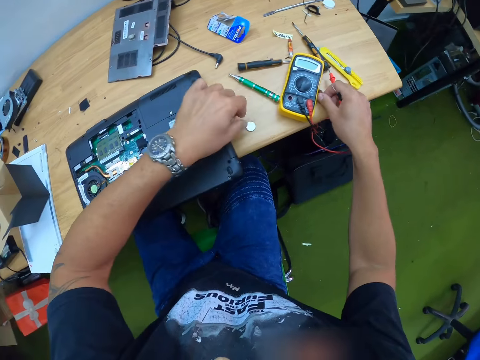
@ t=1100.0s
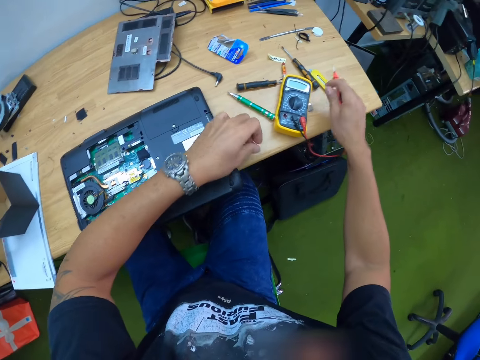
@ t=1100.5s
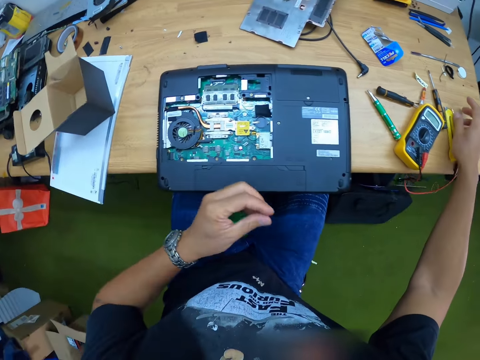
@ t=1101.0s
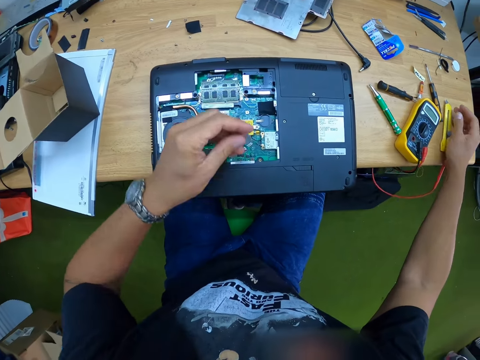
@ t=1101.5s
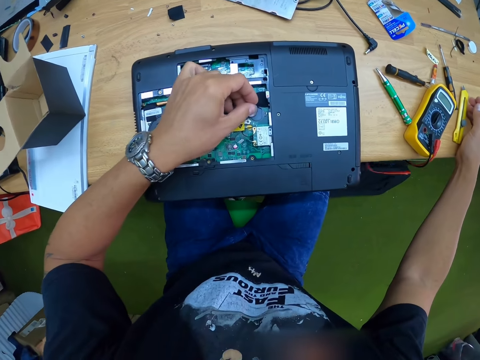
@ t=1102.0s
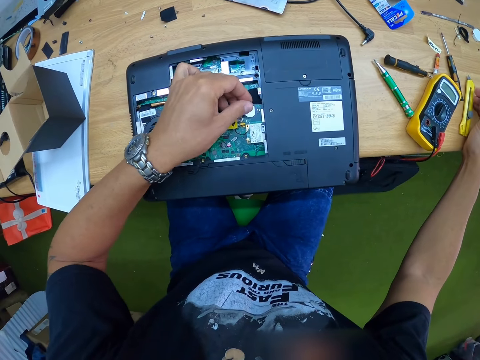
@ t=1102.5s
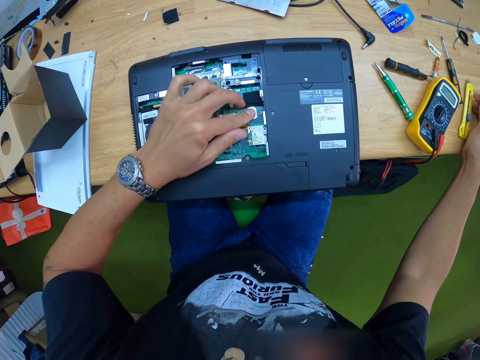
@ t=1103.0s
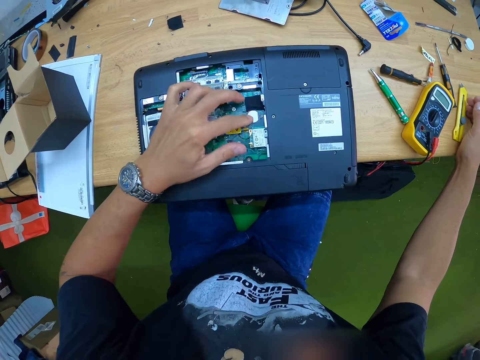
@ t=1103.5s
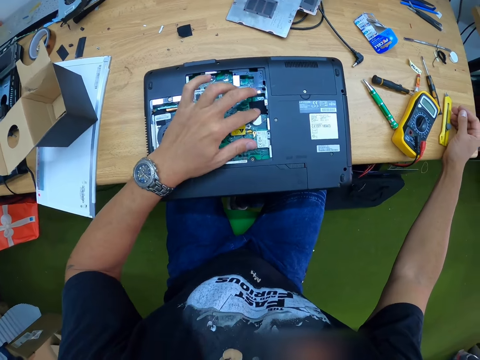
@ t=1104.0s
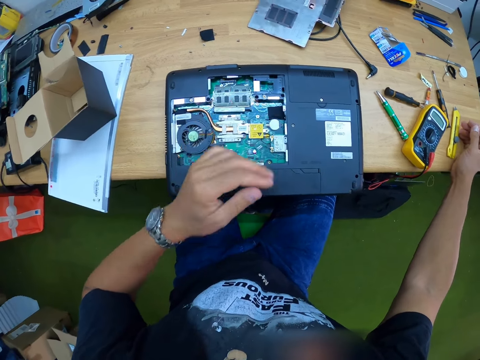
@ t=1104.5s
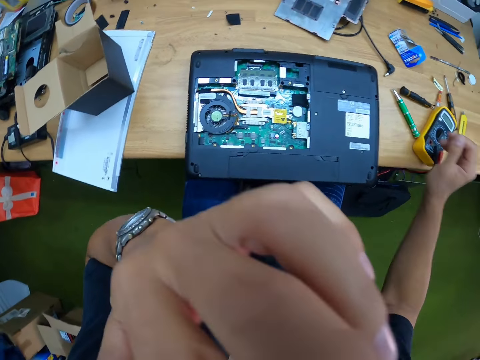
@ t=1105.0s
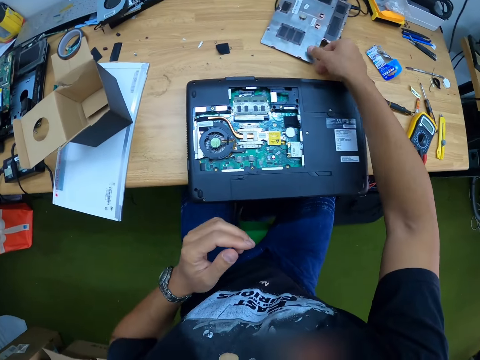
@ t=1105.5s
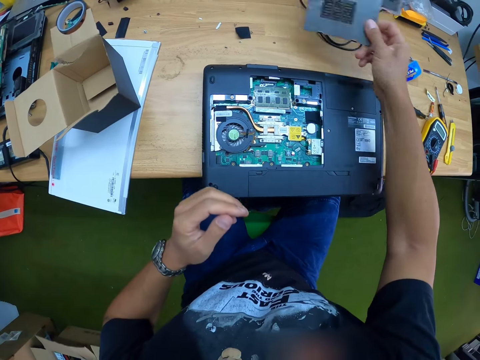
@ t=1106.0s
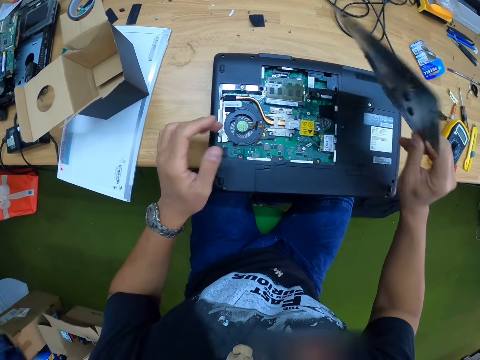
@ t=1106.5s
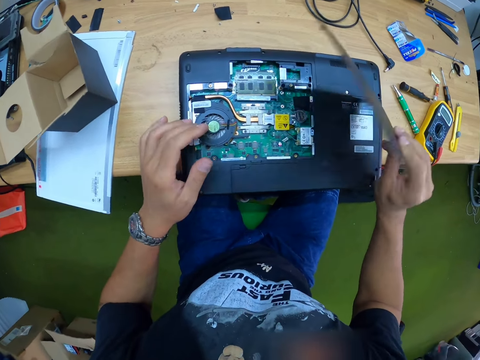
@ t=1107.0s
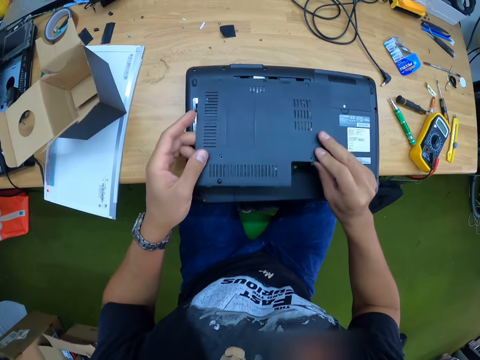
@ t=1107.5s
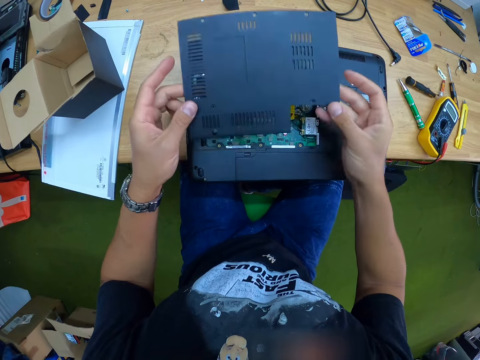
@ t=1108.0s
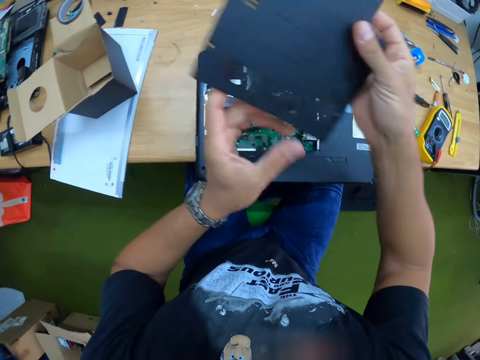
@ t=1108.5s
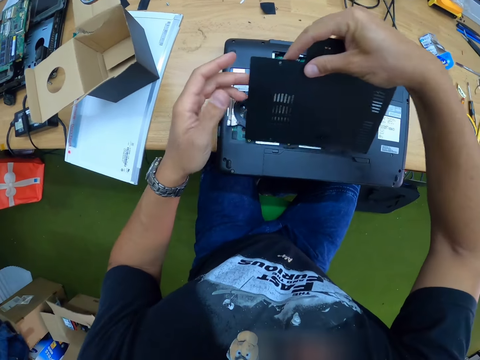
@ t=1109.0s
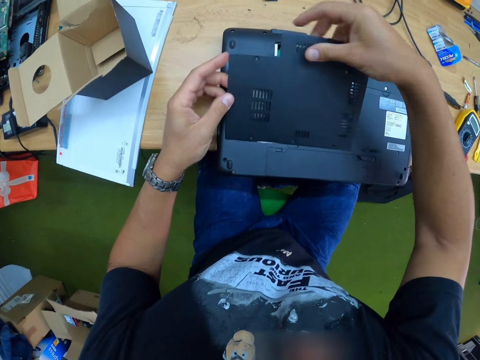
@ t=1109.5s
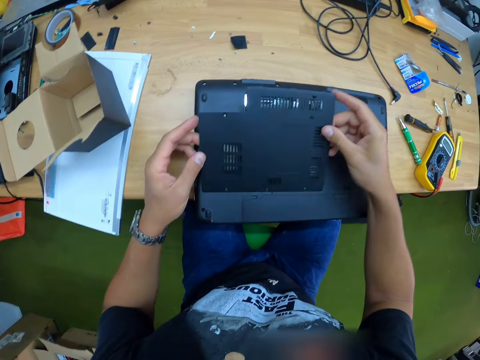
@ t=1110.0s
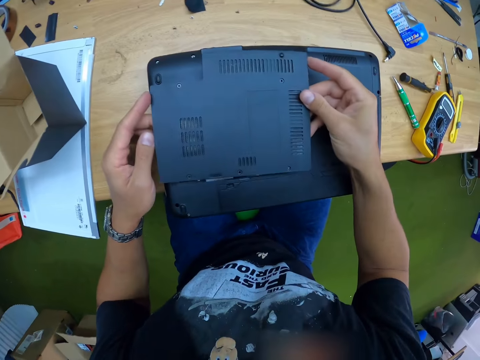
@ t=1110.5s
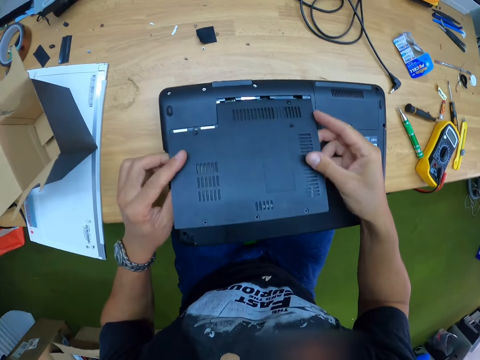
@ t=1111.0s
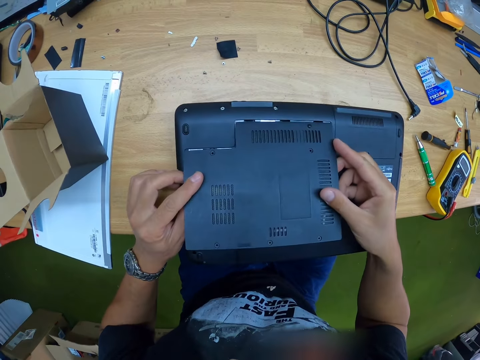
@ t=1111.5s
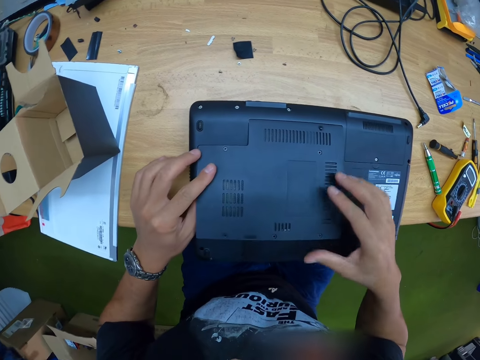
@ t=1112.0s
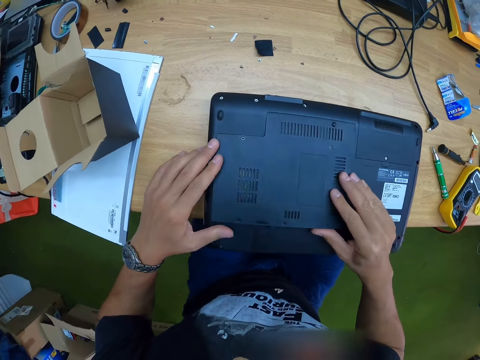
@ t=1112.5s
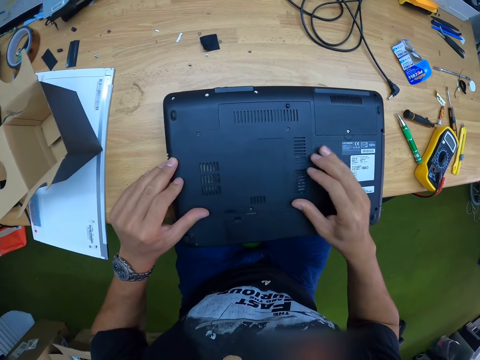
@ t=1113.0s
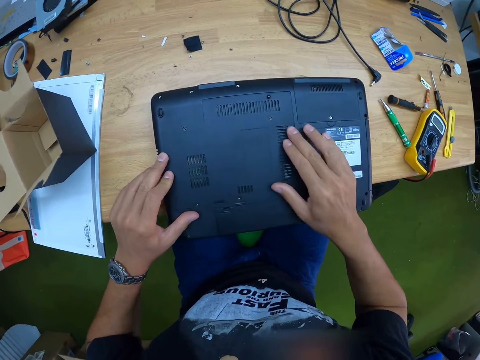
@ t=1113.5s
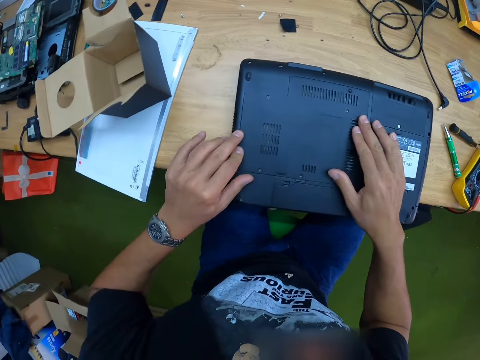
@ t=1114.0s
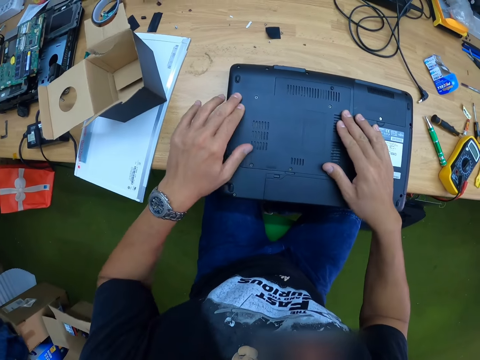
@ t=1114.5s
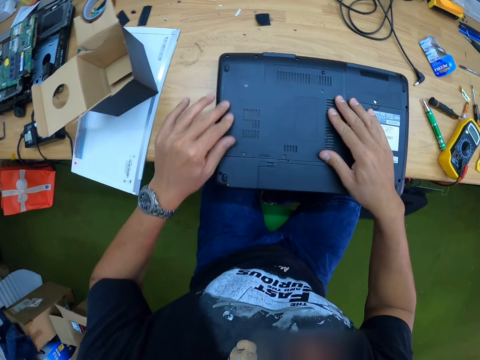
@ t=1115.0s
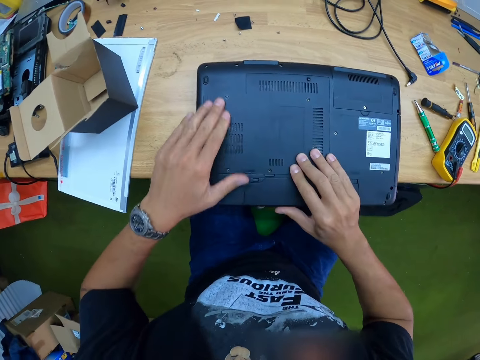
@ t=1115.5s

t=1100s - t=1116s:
The camera wearer places the multimeter on the table with his left hand. He places the circuit on the table with his right hand. He picks the circuit on the table with his left hand. He places the multimeter probes on the table with his right hand. He places on the laptop the circuit in his left hand. He touches his face with his left hand. He picks a laptop back cover from the table with his right hand. He touches a laptop fan in the laptop on the table with his left hand. He flips the laptop back cover with both hands. He places the laptop back cover on the laptop with both hands.

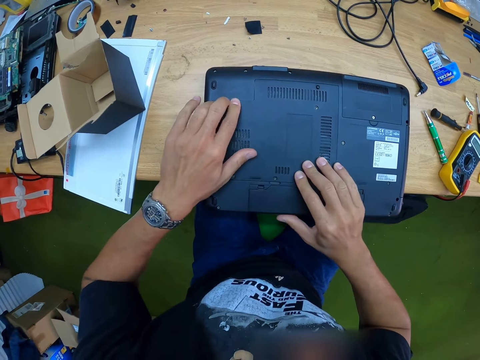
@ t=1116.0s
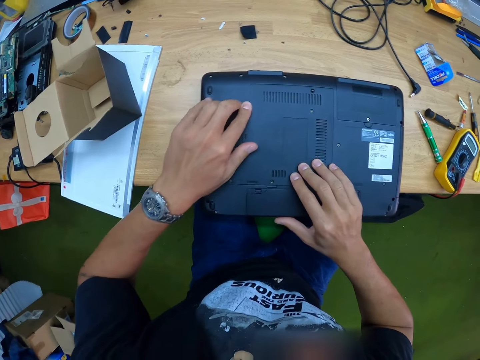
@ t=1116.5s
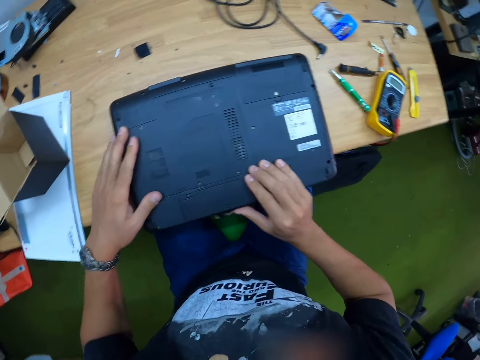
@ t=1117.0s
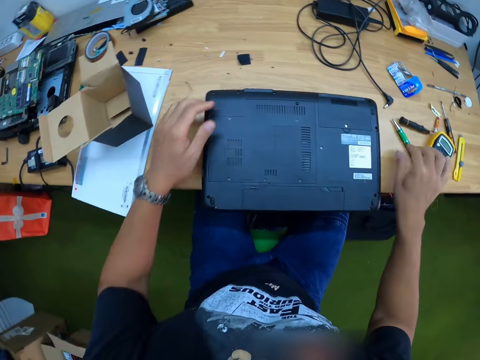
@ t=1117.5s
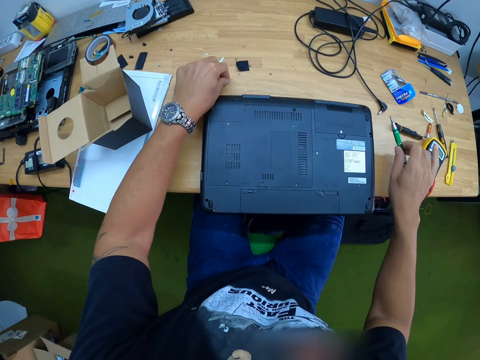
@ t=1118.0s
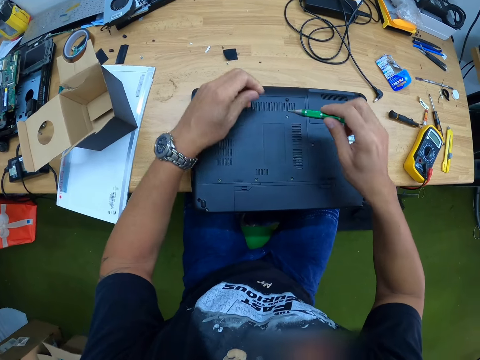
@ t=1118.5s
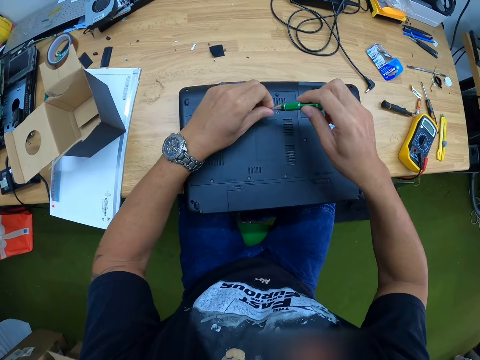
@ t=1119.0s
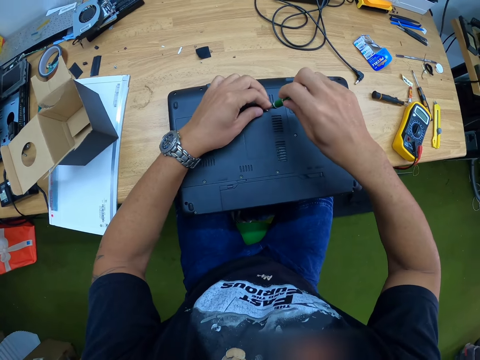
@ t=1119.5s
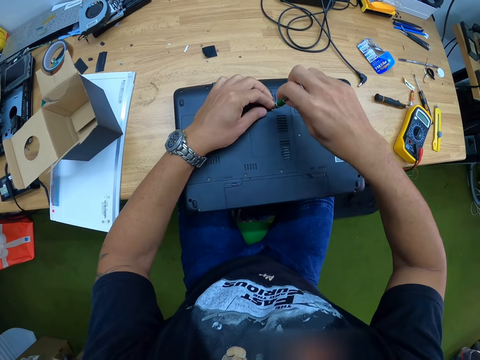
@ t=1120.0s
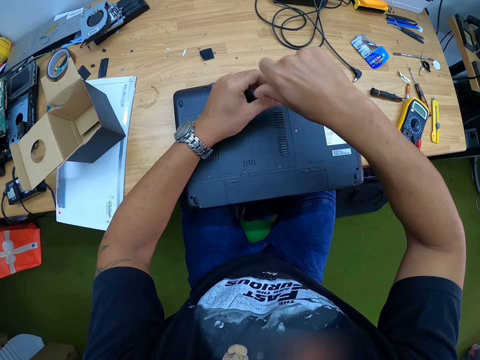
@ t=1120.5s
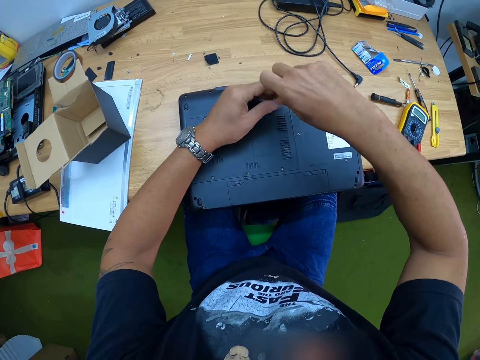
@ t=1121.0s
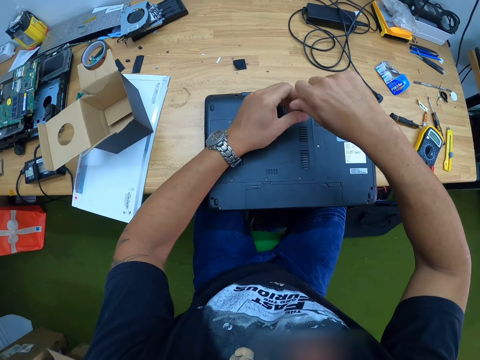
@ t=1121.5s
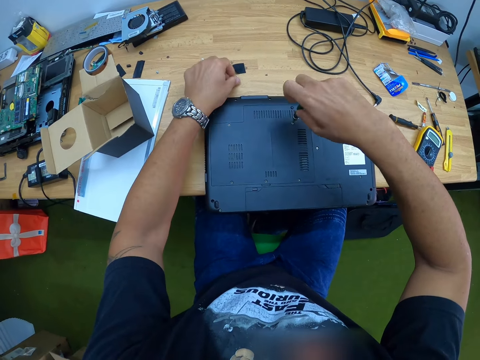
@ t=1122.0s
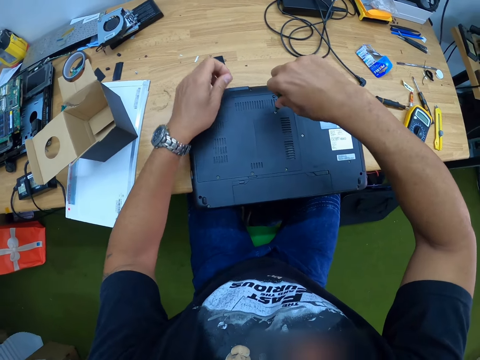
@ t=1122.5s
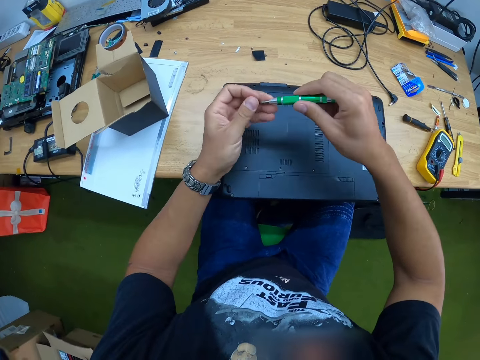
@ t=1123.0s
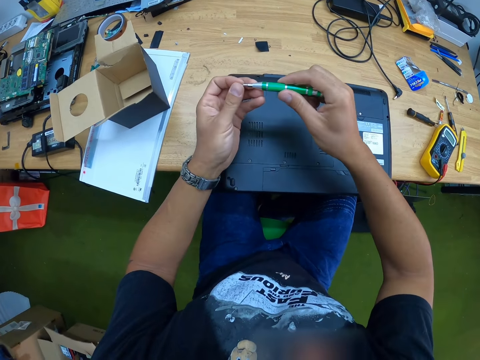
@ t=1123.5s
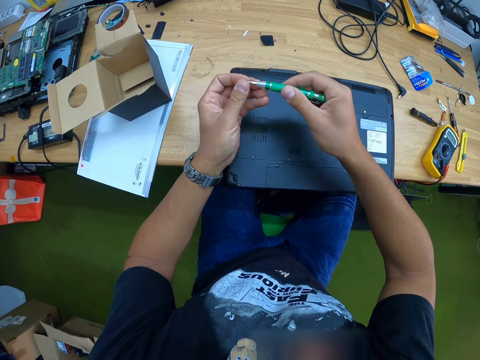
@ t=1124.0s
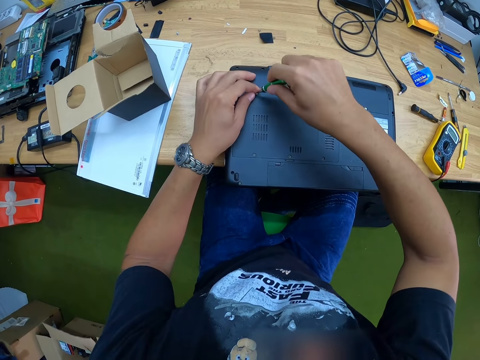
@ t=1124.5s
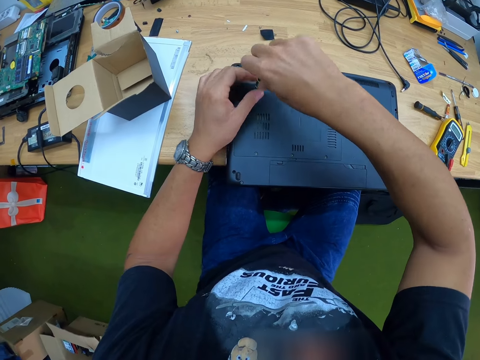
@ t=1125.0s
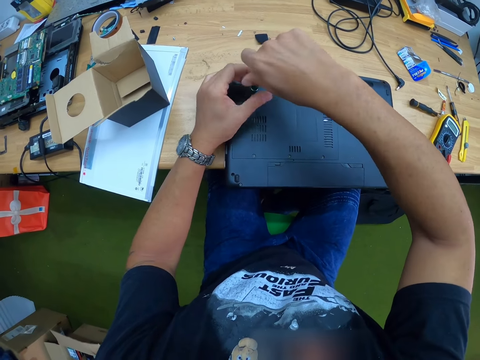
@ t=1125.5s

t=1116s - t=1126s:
The camera wearer picks a screwdriver from the table with his right hand. He picks a screw from the table with his left hand. He places the screw in his left hand on the tip of the screwdriver in his right hand. He screws the screw into the laptop with the screwdriver in both hands. He picks a screw from the table with his left hand. He places the screw in his left hand on the tip of the screwdriver in his right hand. He screws the screw into the laptop with the screwdriver in both hands.
